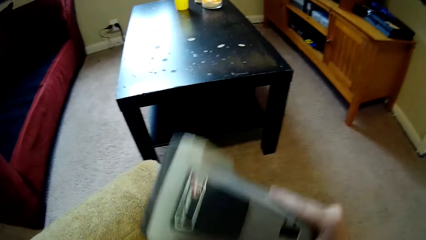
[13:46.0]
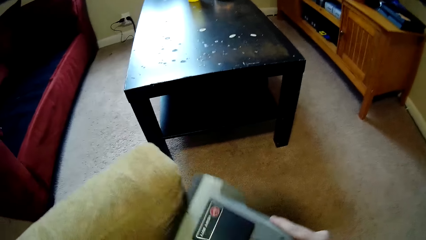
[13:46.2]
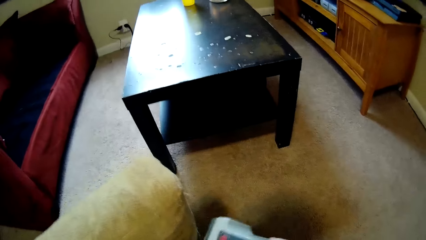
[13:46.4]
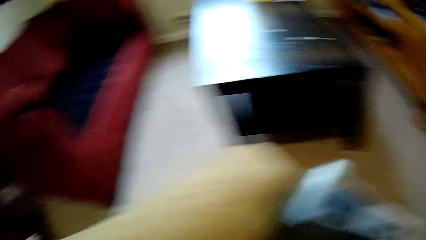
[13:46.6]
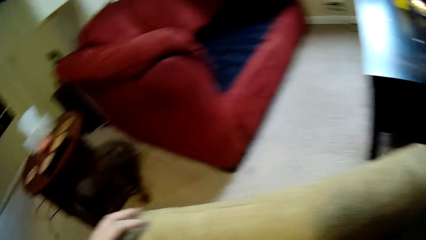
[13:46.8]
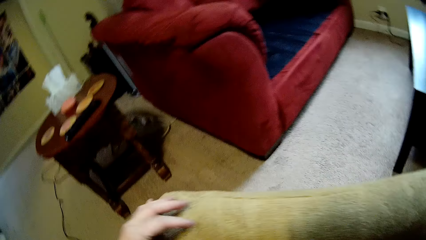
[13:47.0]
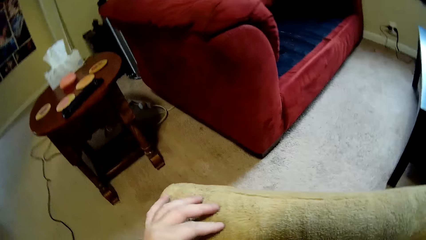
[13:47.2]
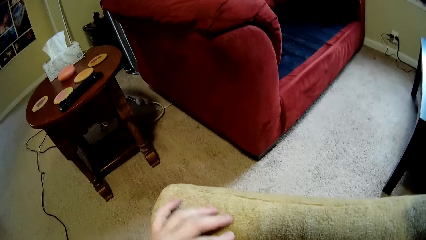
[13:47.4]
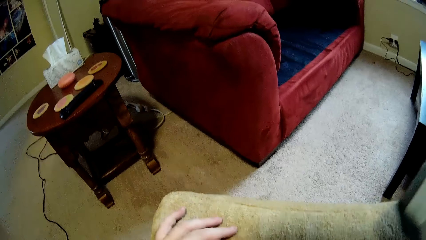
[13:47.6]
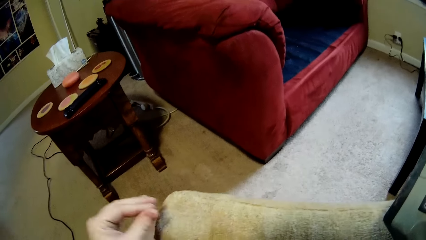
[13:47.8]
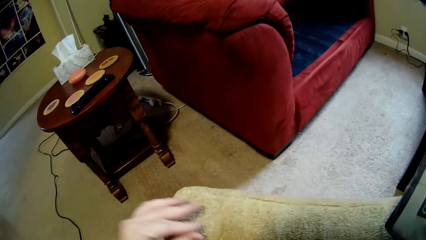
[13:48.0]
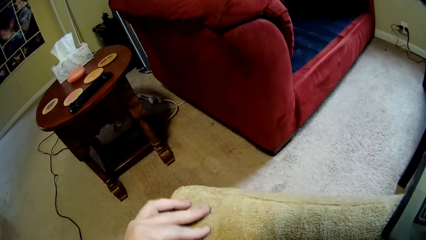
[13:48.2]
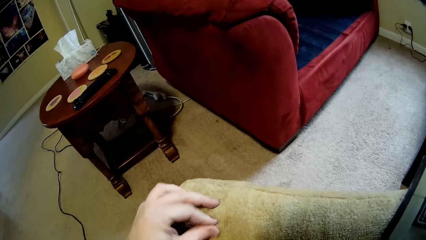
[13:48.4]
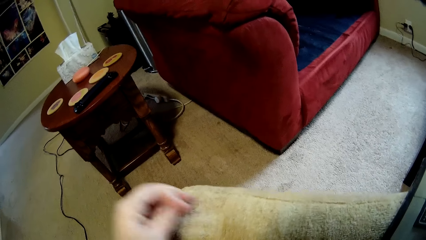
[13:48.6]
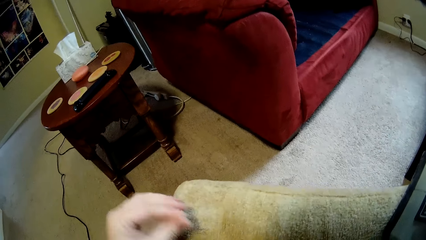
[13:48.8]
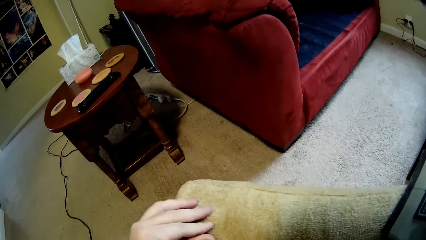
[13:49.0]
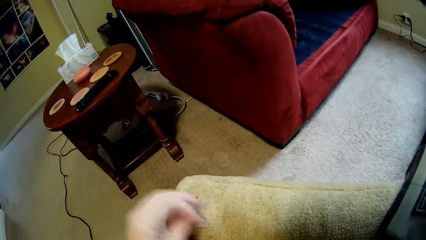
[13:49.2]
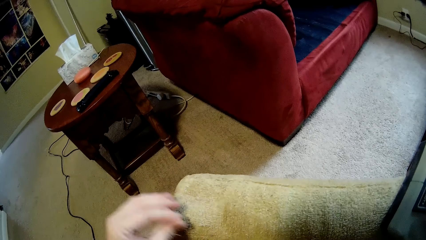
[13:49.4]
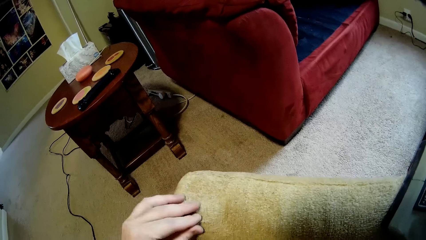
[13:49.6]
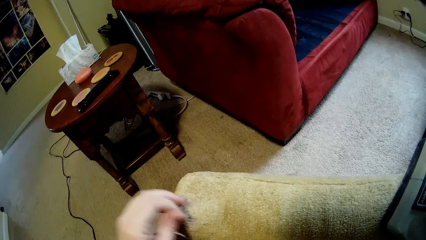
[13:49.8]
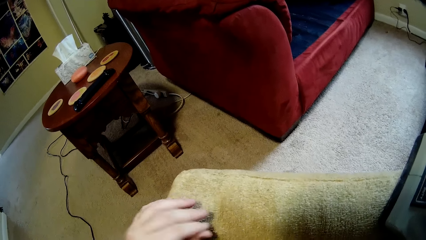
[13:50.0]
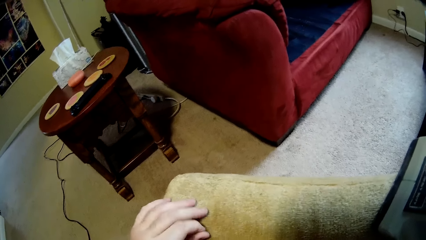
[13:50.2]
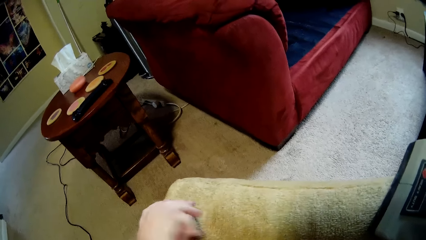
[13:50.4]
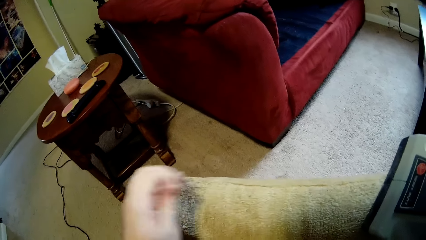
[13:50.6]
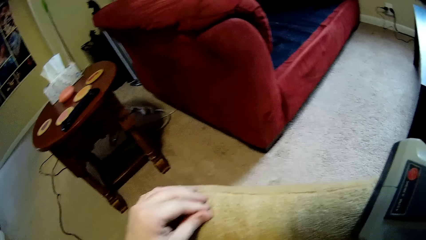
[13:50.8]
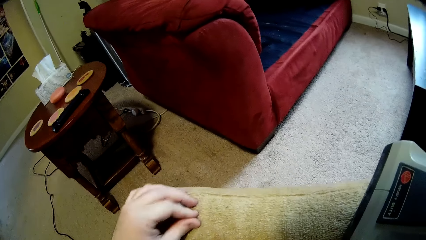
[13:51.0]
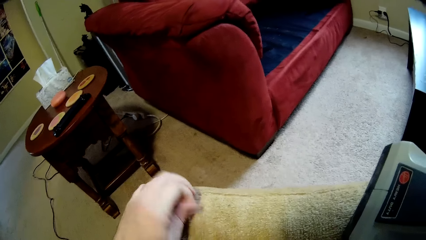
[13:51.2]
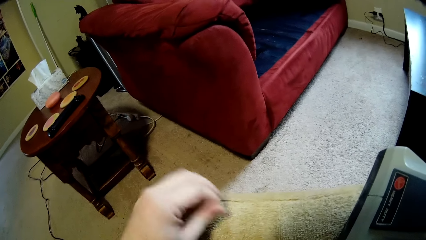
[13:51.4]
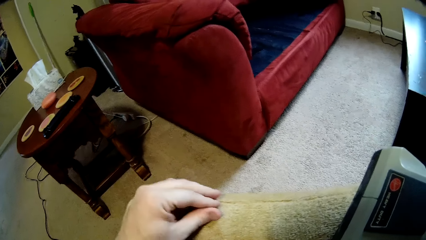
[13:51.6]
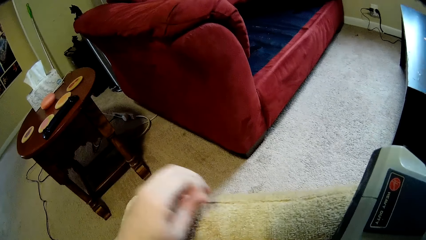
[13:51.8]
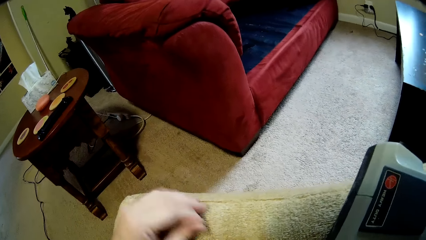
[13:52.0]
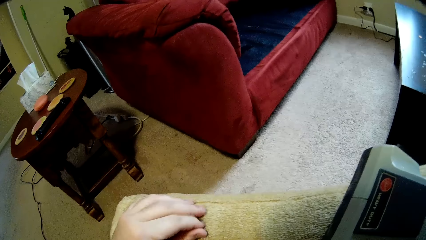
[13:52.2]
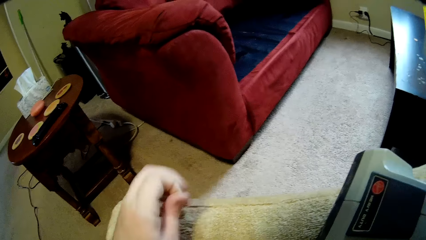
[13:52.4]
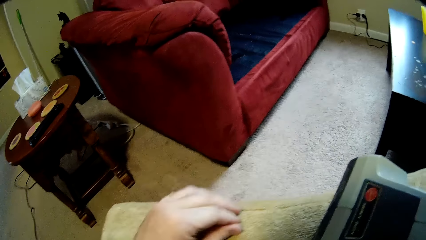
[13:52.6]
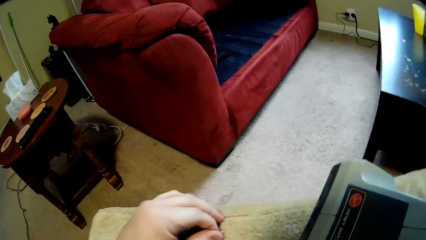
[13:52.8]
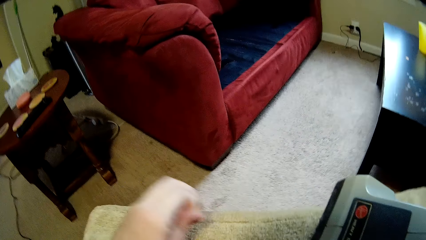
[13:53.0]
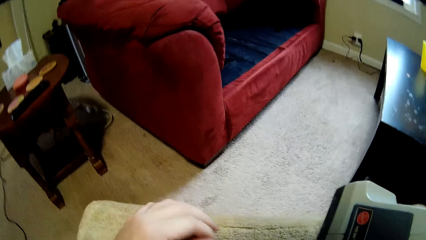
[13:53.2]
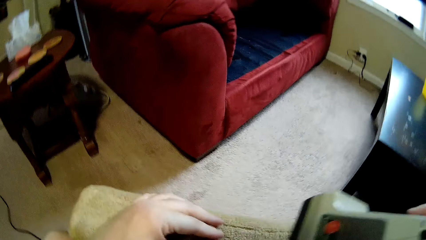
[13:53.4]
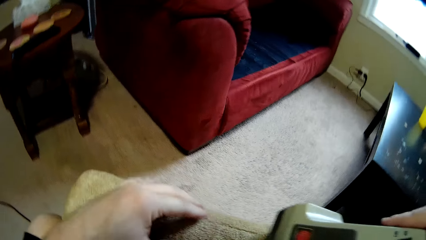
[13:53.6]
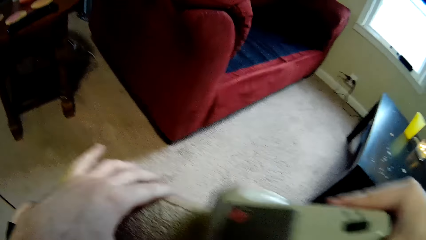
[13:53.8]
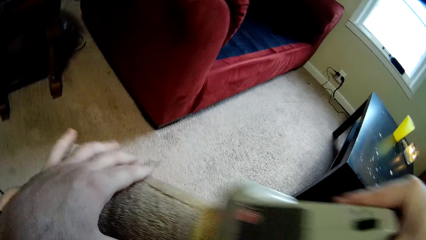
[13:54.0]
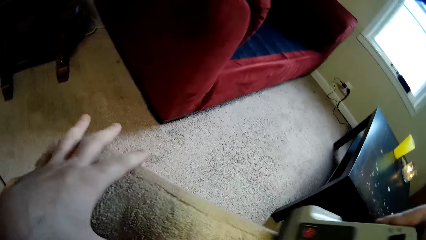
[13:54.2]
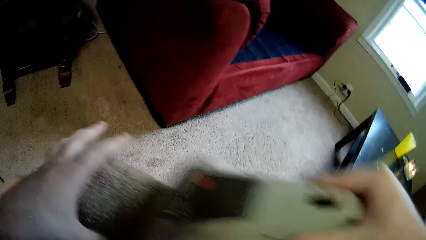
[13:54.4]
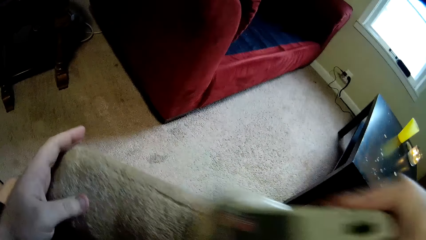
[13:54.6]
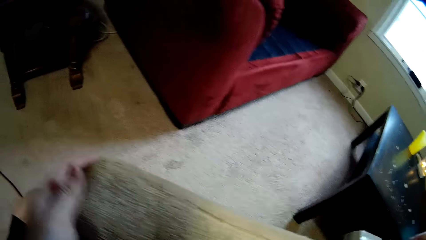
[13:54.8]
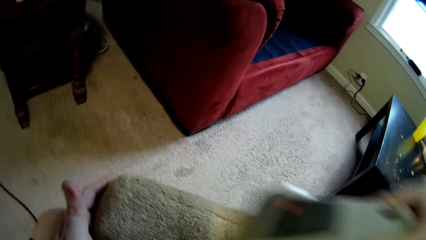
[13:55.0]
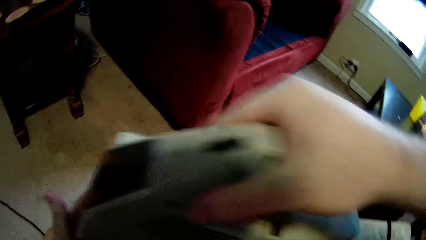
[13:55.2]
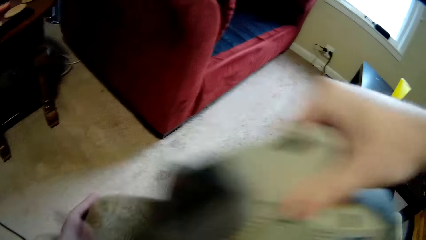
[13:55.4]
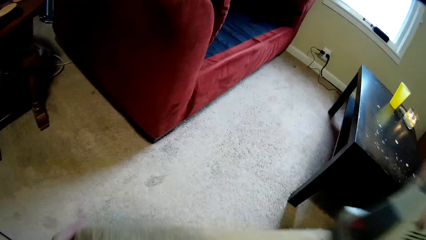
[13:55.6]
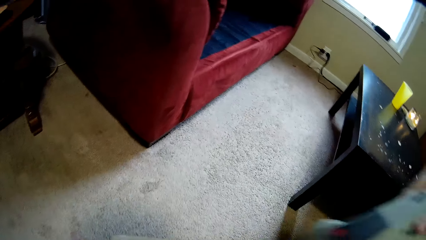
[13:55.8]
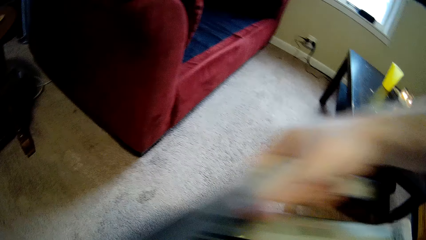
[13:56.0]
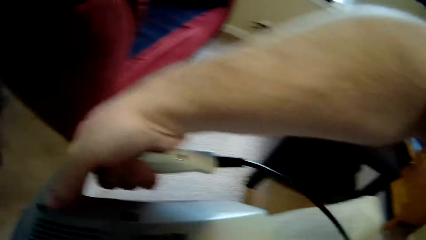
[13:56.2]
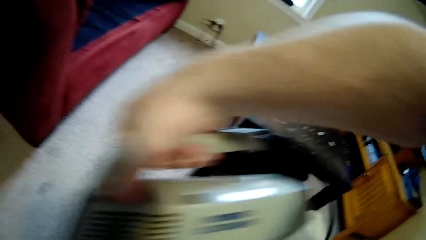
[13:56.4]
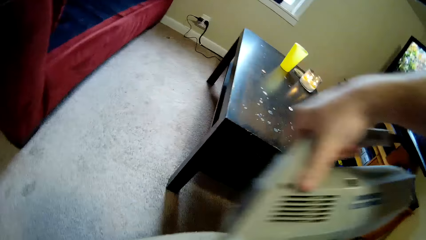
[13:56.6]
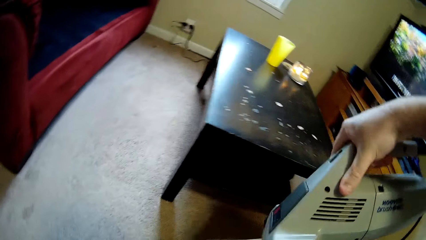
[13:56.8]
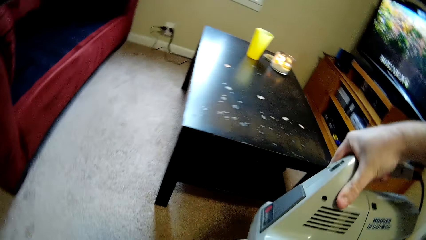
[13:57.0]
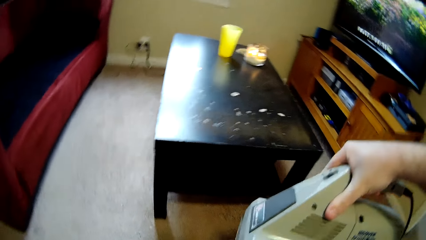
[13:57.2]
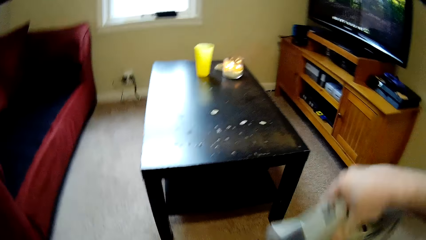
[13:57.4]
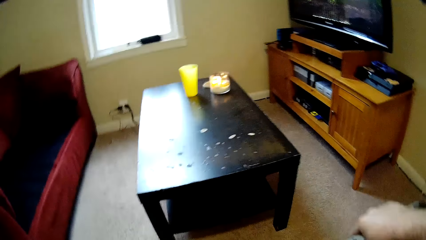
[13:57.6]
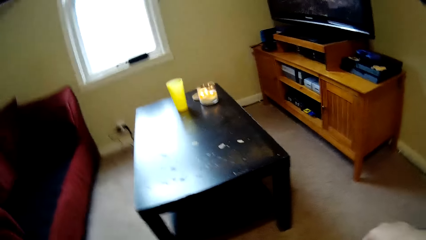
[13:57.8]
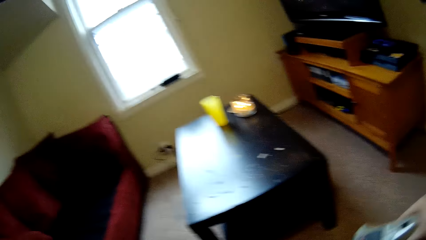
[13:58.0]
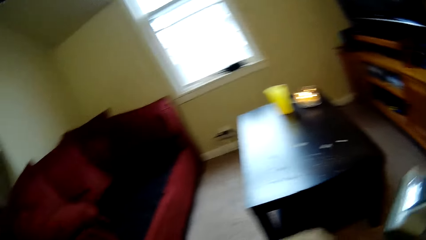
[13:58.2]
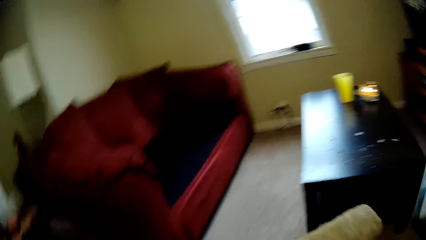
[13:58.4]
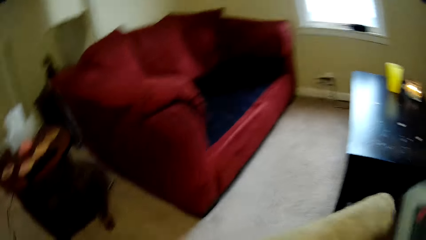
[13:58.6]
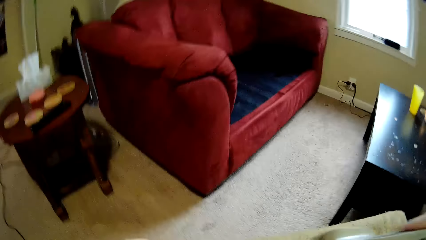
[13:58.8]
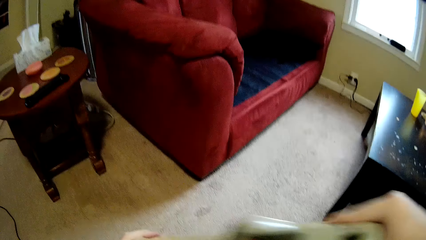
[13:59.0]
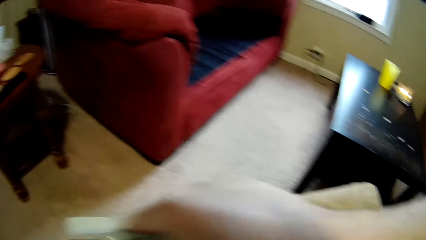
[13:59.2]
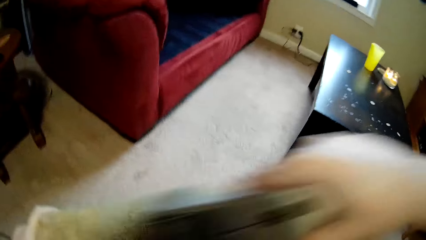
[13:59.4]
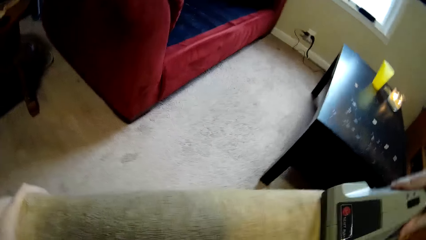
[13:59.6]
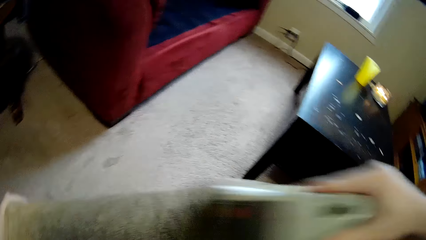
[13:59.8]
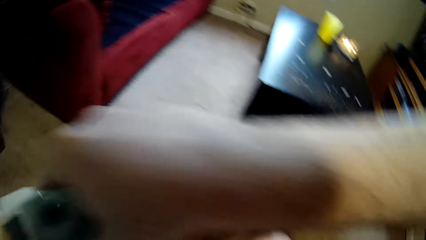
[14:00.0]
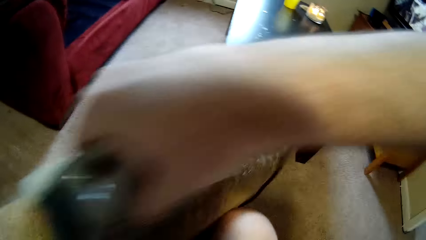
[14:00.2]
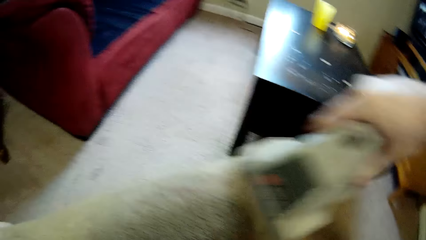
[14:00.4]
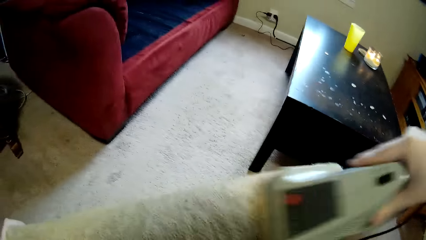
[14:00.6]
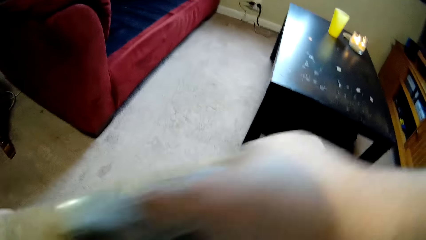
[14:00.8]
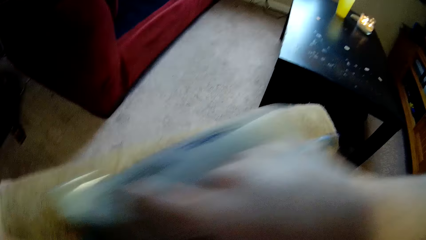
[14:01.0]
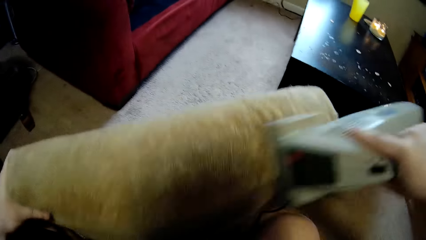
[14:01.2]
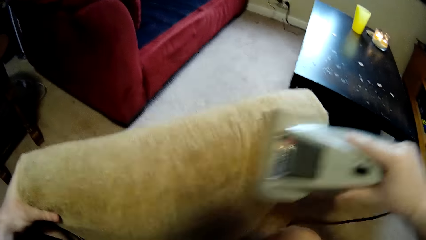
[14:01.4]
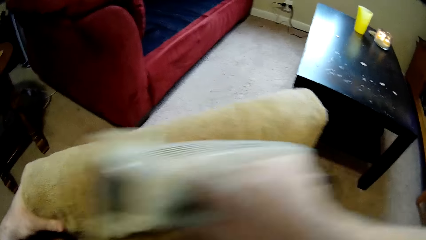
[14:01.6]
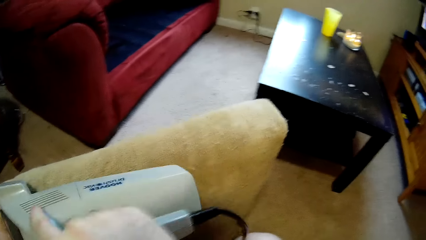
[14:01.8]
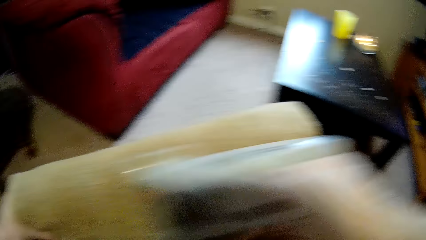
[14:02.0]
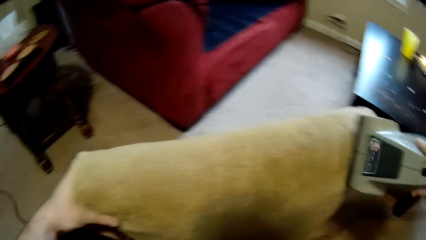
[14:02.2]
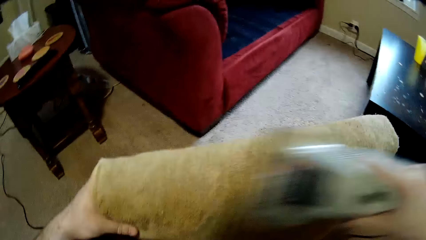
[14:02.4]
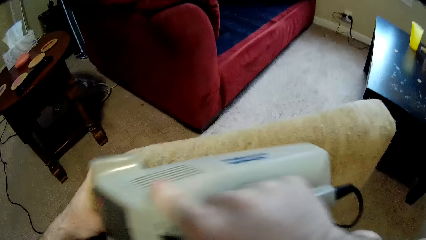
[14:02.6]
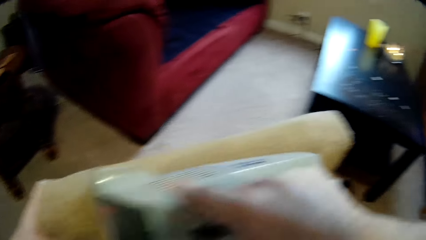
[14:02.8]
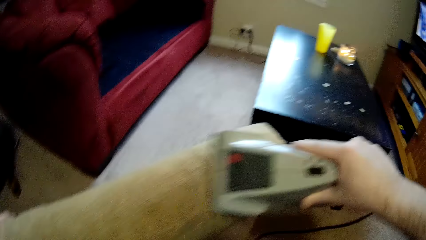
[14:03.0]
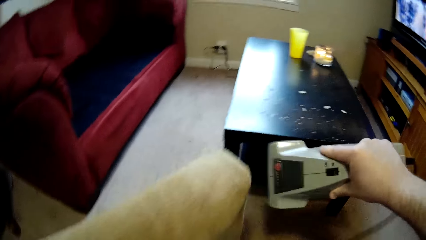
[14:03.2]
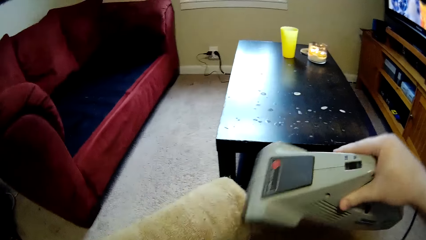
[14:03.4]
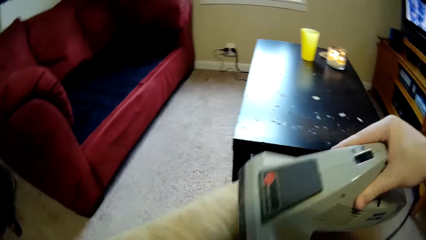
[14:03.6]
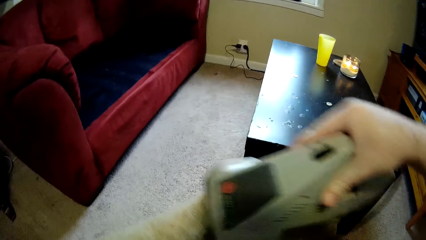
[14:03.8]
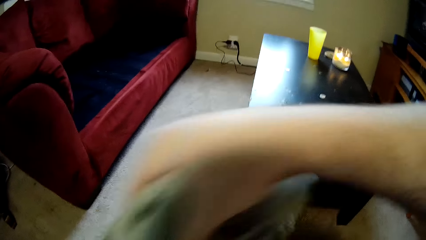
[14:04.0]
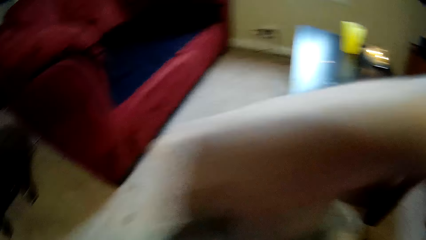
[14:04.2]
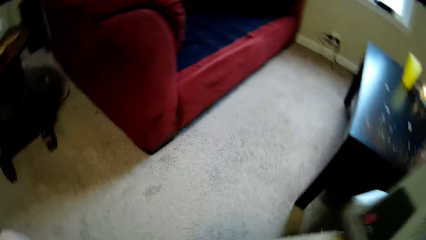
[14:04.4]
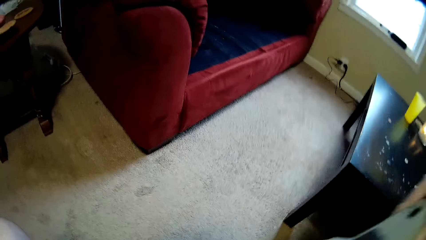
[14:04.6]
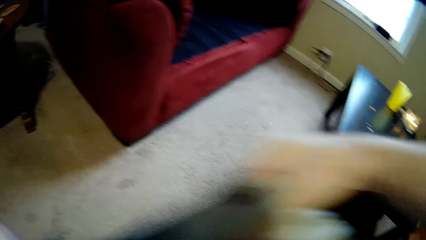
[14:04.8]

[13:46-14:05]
The camera wearer picks the dirt from the cushion using the fingers. They clean the cushion using the sofa cleaning machine.
